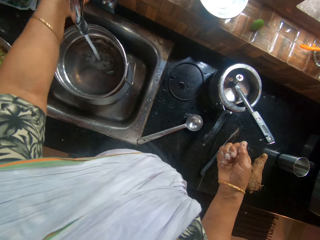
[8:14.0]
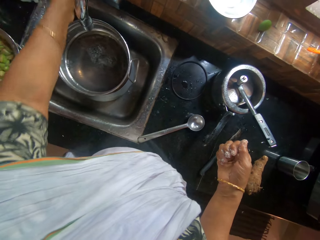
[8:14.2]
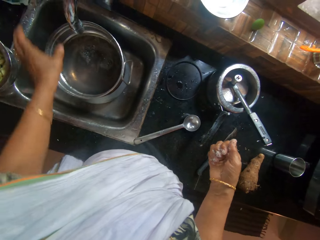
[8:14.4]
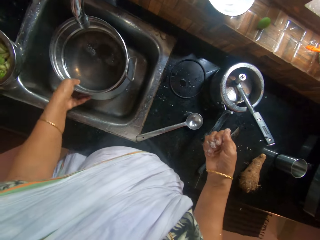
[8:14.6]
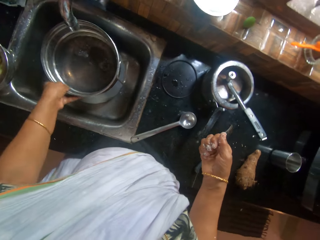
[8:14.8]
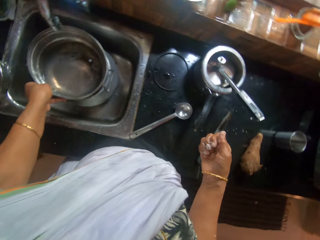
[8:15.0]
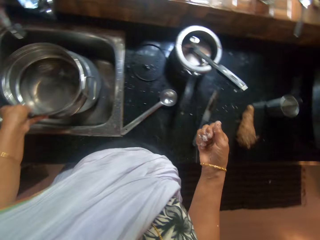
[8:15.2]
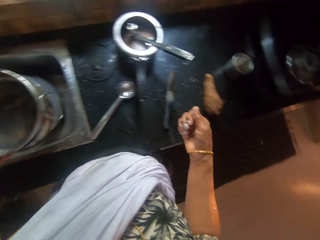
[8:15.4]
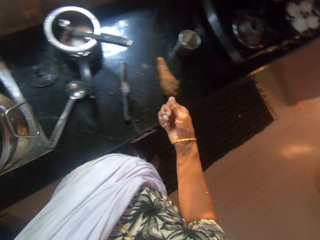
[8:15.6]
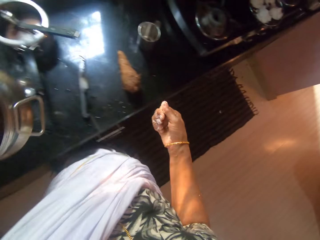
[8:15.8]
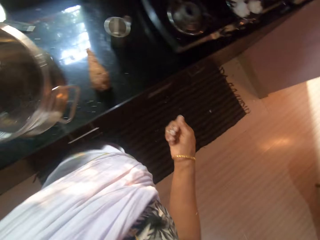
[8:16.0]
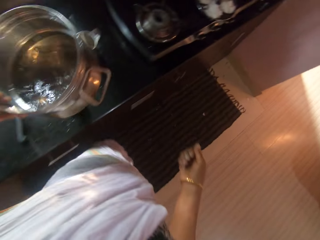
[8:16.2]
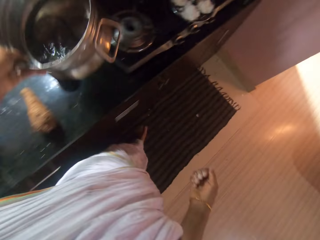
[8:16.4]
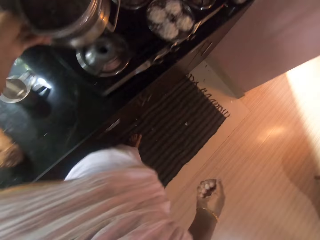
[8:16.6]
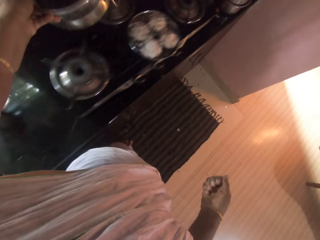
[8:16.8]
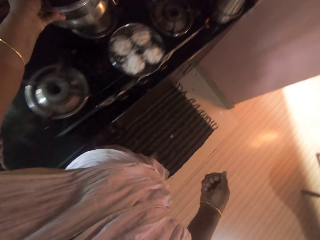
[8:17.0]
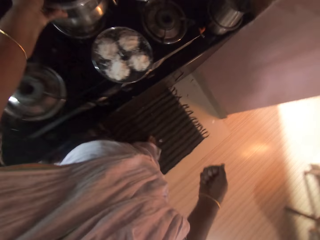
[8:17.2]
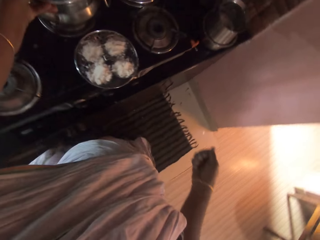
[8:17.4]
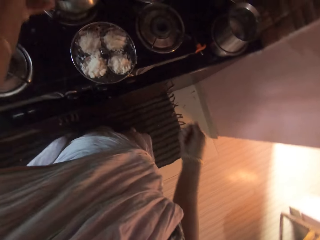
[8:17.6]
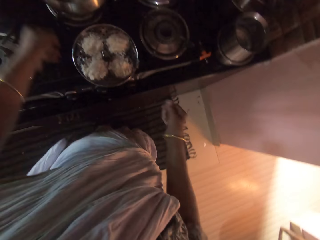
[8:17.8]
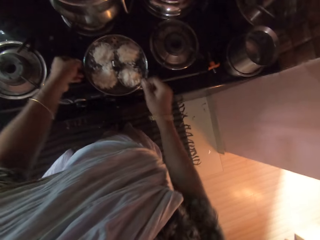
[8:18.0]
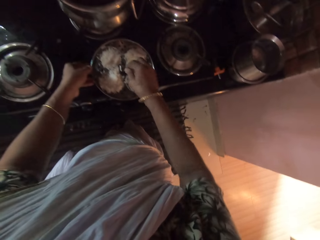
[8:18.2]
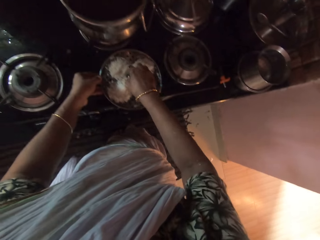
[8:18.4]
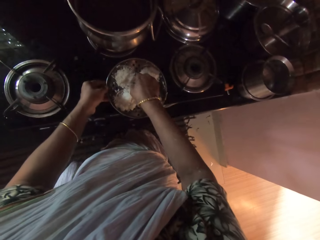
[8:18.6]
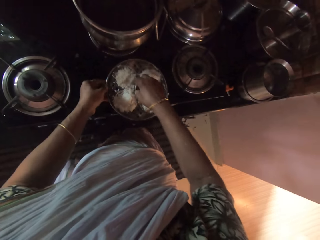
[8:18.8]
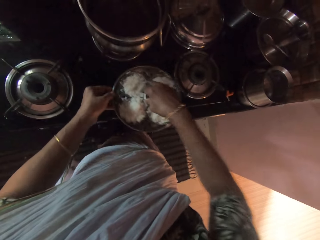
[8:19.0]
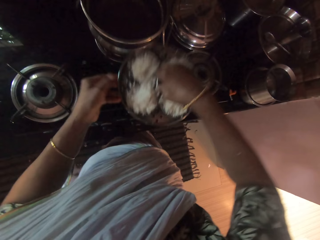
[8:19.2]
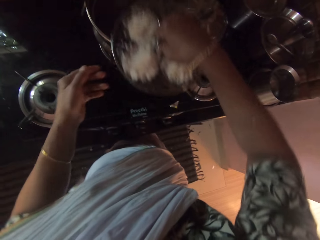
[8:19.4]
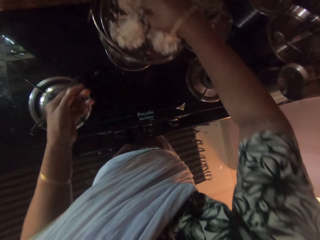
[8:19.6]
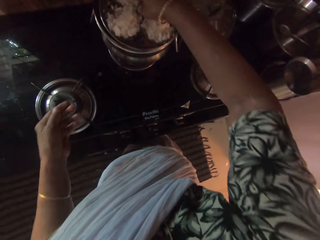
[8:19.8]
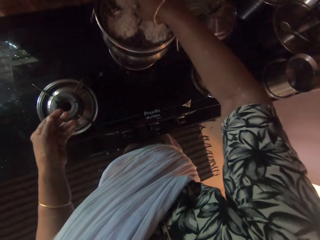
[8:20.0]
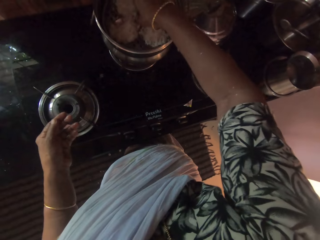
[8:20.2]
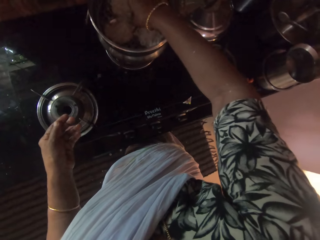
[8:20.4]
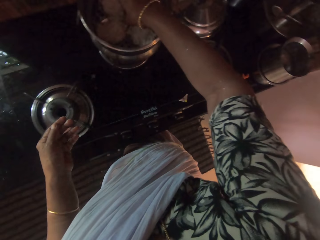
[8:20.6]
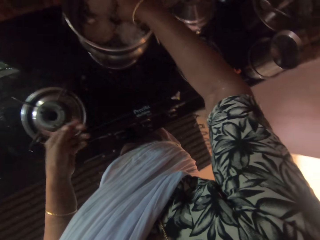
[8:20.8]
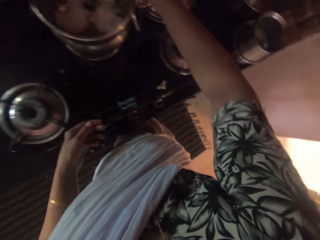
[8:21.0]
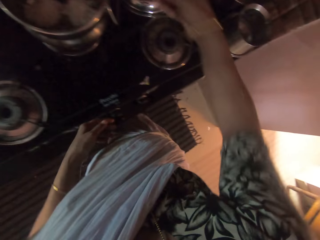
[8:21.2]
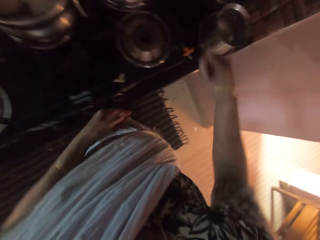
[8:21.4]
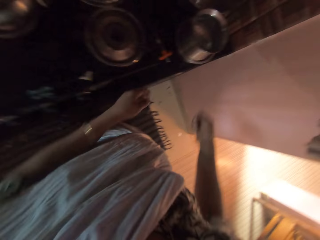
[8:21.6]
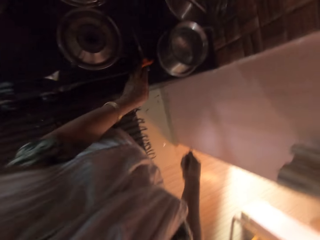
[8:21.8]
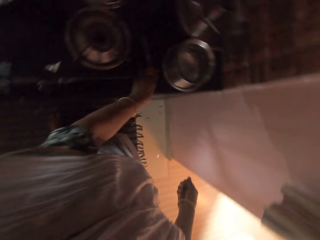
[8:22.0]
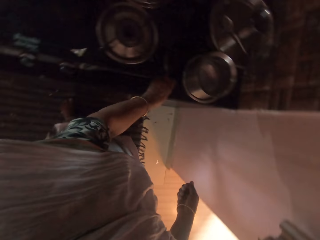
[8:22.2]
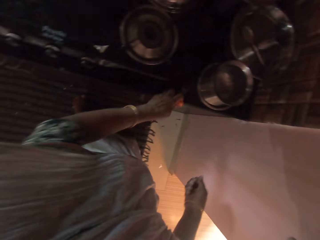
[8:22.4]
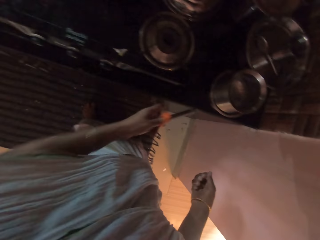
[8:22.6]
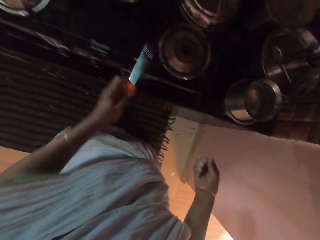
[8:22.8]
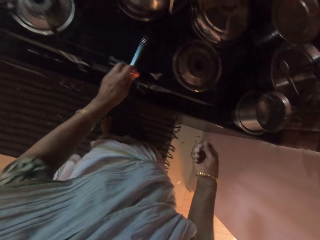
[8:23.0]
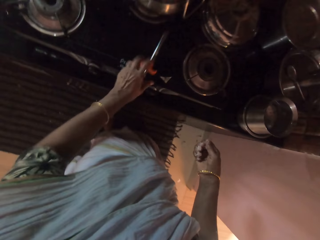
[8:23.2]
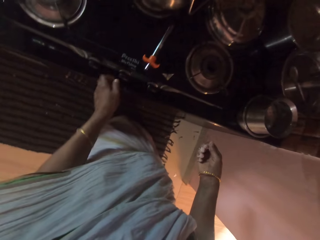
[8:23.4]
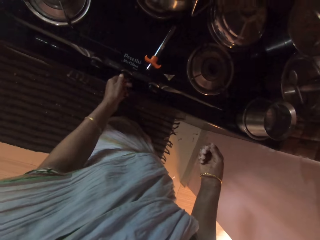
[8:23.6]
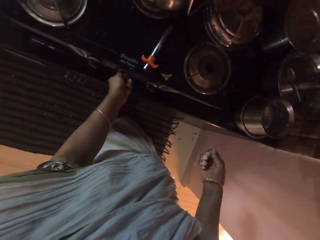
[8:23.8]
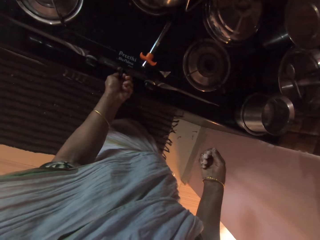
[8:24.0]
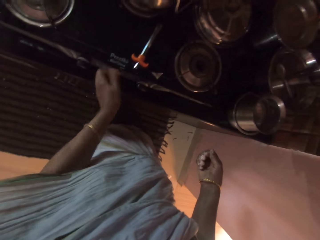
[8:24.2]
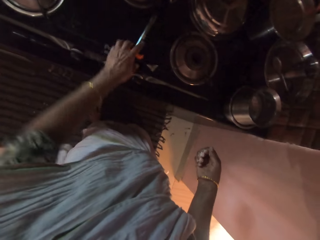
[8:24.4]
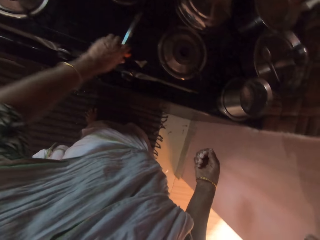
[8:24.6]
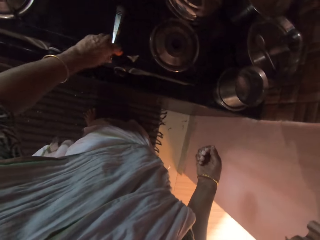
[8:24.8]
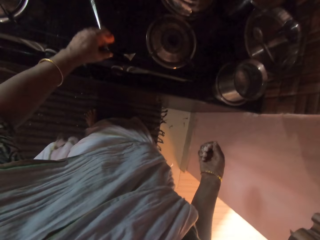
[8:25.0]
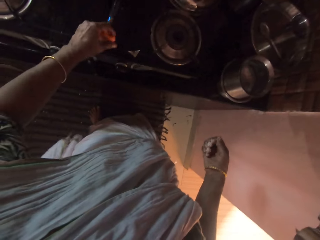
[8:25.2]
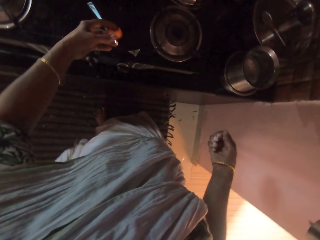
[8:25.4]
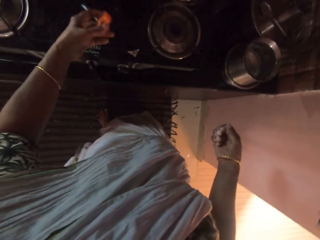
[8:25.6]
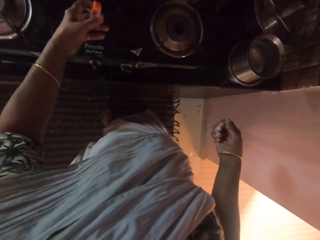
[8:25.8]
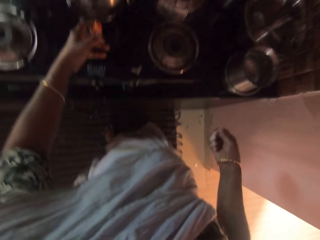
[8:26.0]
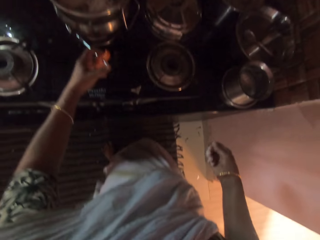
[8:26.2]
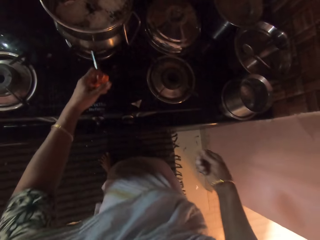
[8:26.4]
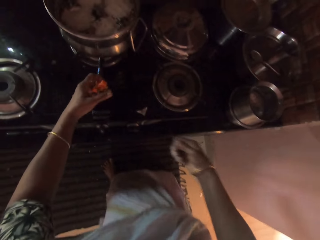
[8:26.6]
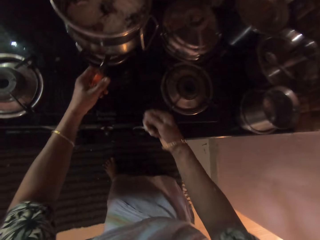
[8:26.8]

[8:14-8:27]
The camera wearer puts off the tap on the sink with her left hand. She picks up the pot from the sink bowl with her left hand. She places the pot in her left hand on the gas cooker in the kitchen. She places her left hand on the strainer on the gas cooker in the kitchen, places her right hand on the strainer on the gas cooker in the kitchen, and lifts the strainer from the gas cooker in the kitchen with both hands. She puts the strainer in her right hand in the pot on the gas cooker in the kitchen. She walks around a room. She picks up a lighter from the table with her left hand. She places the lighter in her left hand on the gas cooker in the kitchen. She puts on the gas cooker in the kitchen with her left hand. She picks up the lighter on the gas cooker in the kitchen with her left hand.

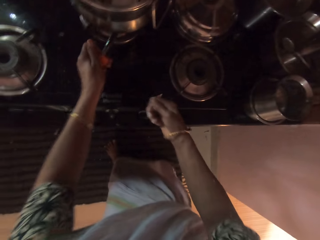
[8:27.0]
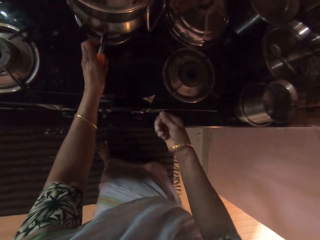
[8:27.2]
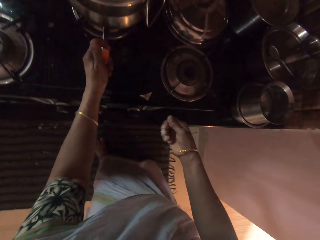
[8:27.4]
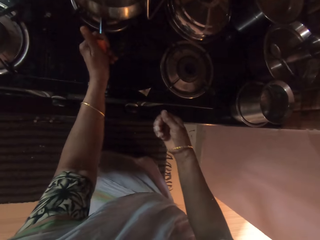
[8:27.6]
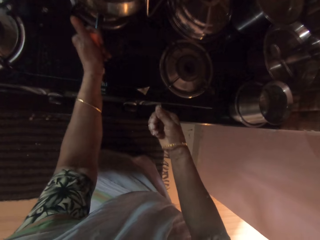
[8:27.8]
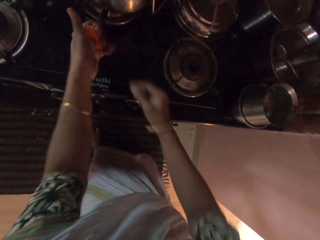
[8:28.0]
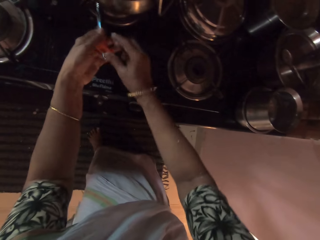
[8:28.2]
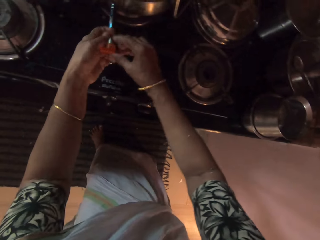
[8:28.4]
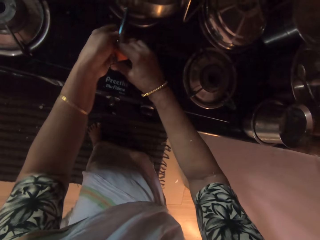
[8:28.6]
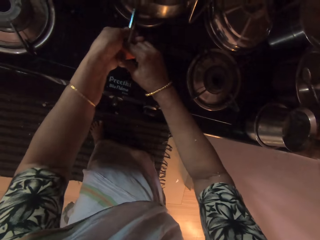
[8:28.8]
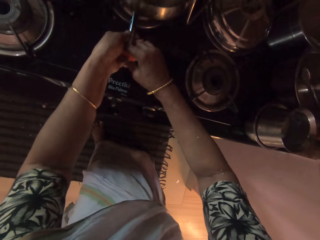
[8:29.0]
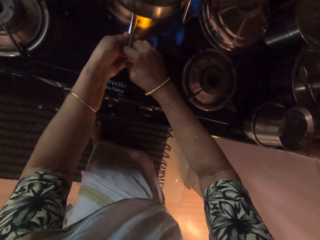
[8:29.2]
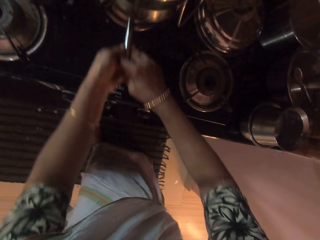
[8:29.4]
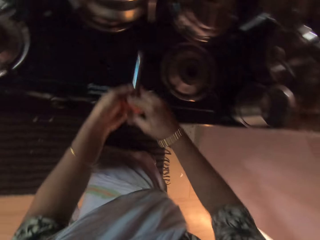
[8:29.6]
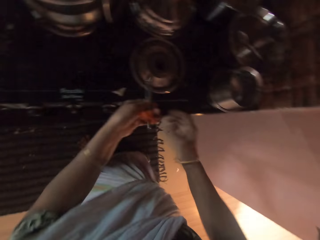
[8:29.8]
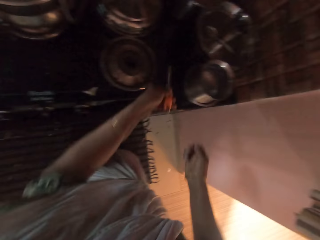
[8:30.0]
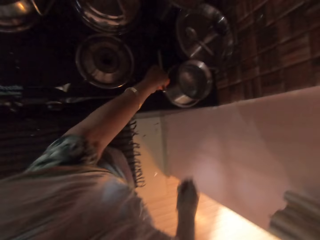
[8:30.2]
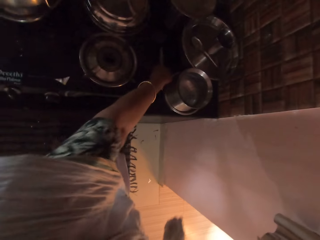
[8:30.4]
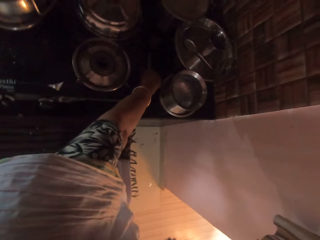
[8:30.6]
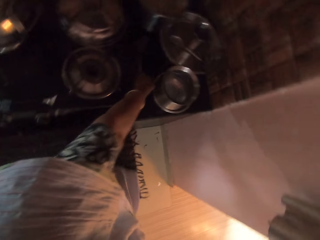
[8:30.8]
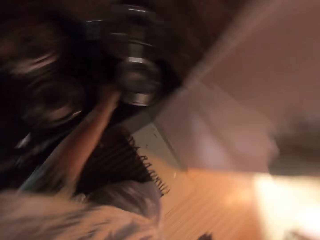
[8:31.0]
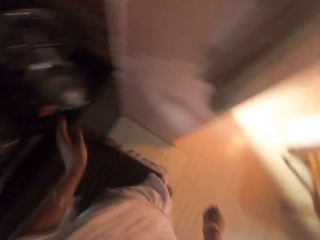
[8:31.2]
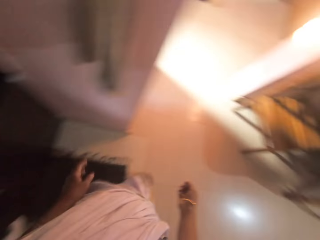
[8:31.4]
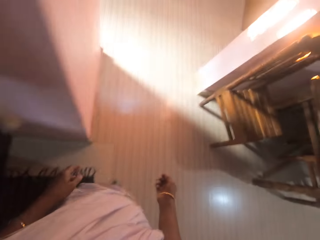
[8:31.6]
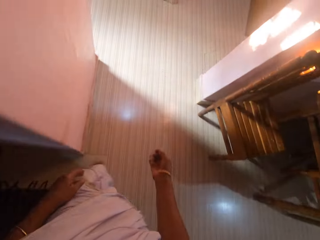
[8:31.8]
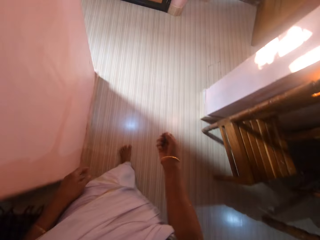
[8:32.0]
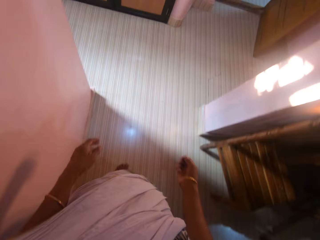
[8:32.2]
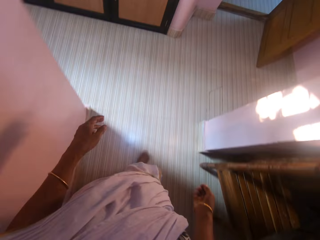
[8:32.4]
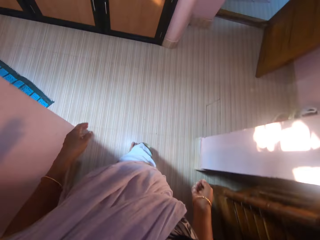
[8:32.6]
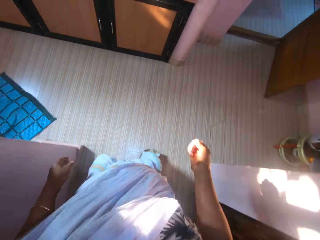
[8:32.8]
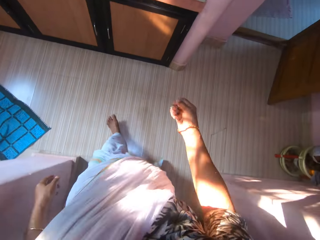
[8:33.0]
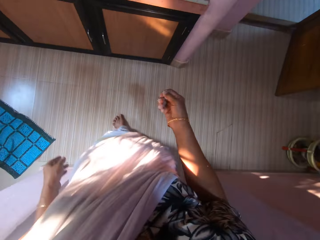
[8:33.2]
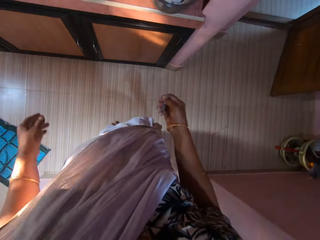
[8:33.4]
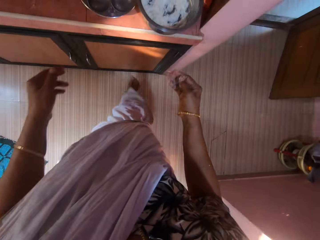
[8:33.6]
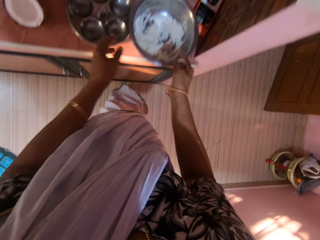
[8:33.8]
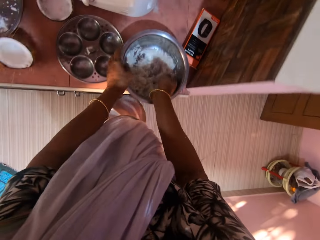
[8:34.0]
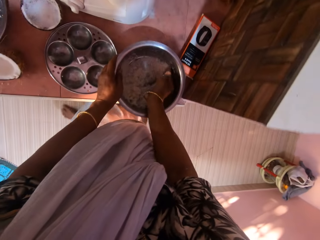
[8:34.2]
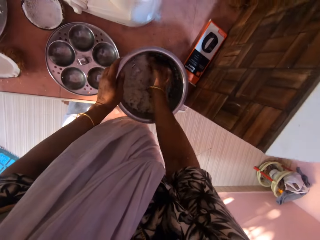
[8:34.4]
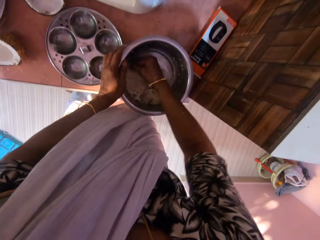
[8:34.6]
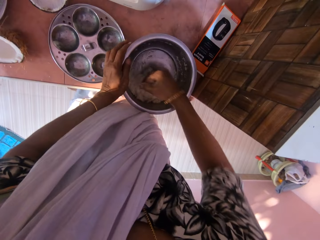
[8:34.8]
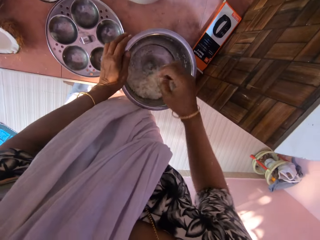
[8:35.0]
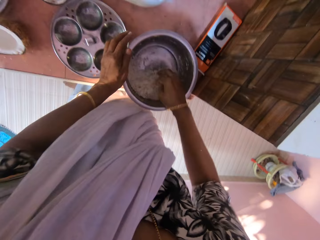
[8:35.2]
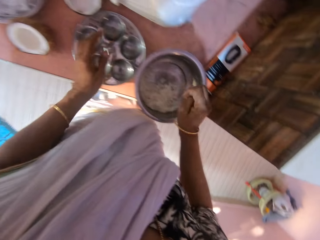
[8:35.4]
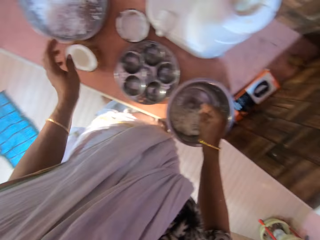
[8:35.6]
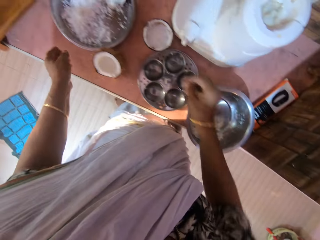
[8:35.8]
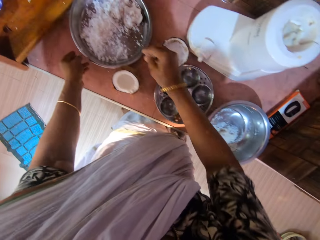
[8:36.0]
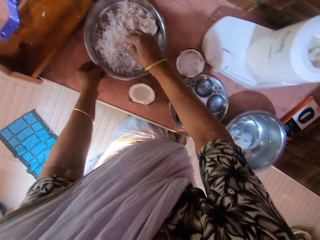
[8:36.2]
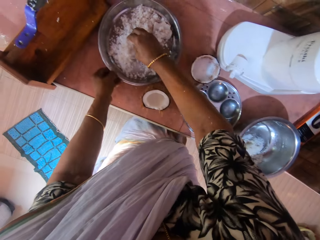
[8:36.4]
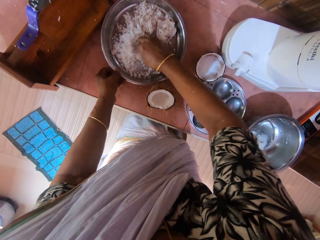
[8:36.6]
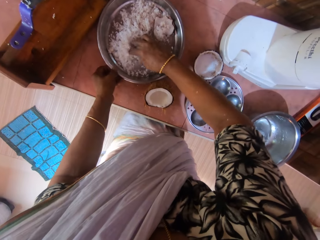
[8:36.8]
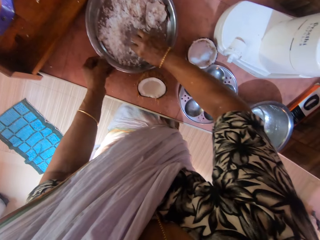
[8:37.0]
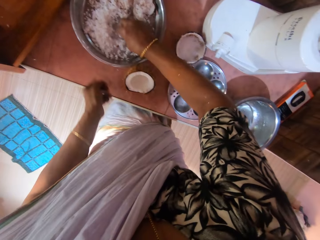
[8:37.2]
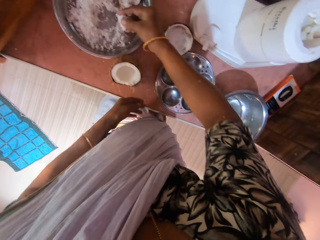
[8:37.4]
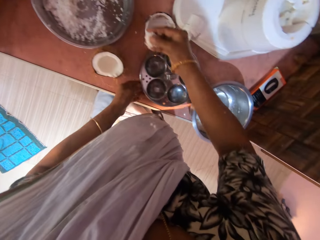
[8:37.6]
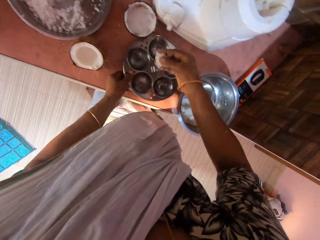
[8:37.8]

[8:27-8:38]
The camera wearer lights the gas cooker in the kitchen with the lighter in her left hand. She adjusts the lighter on the gas cooker. She lights the gas cooker in the kitchen with the lighter in her hands. She drops the lighter in her left hand on the table. She walks around a room. She holds the bowl on the table with her left hand. She stirs the coconut in the bowl on the table with her right hand. She holds the bowl on the table with her left hand. She stirs the coconut in the bowl on the table with her right hand. She scoops the coconut from the bowl on the table with her right hand.
